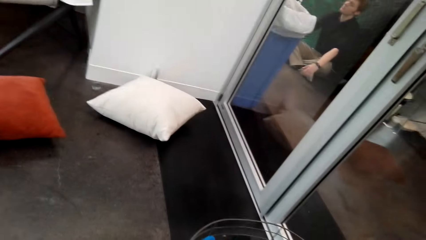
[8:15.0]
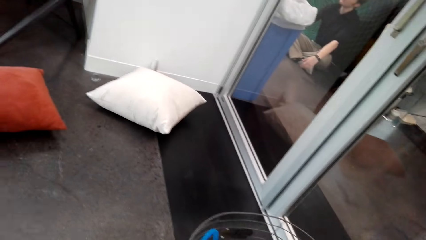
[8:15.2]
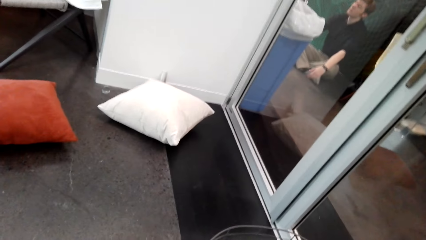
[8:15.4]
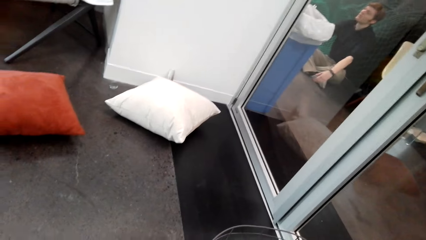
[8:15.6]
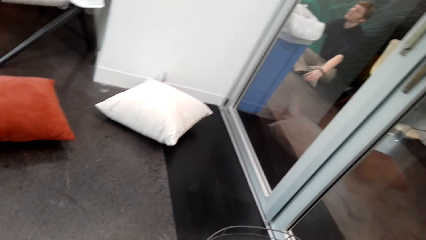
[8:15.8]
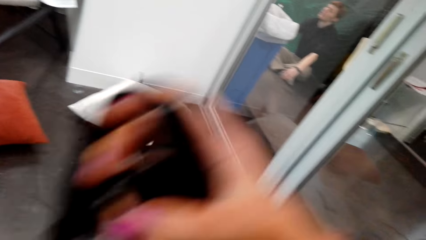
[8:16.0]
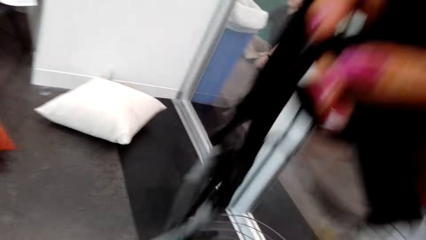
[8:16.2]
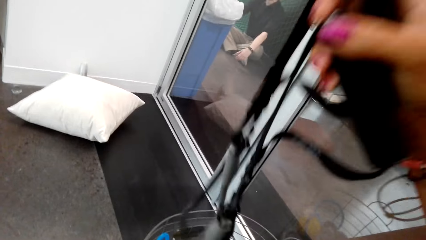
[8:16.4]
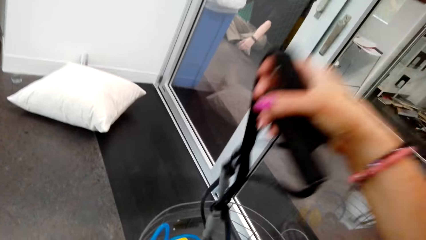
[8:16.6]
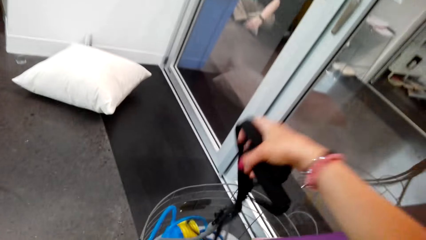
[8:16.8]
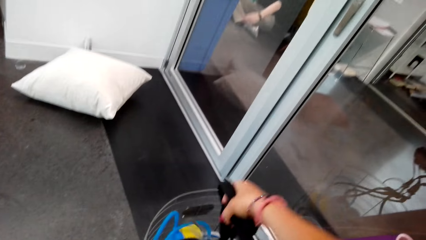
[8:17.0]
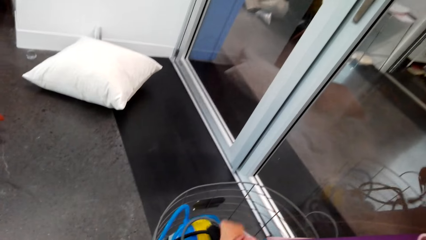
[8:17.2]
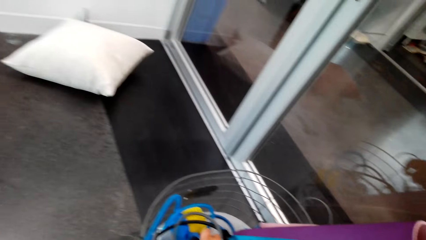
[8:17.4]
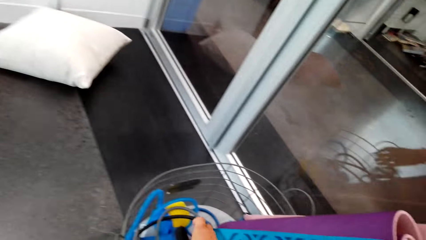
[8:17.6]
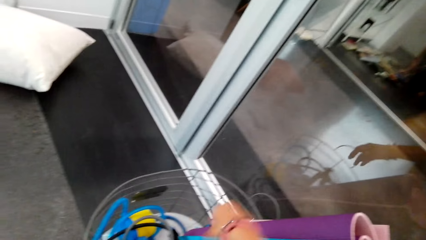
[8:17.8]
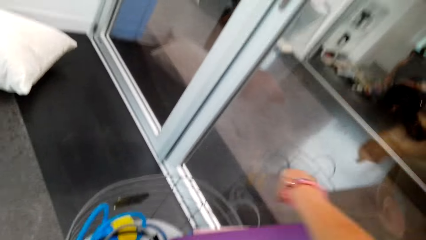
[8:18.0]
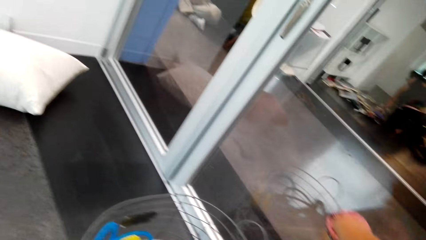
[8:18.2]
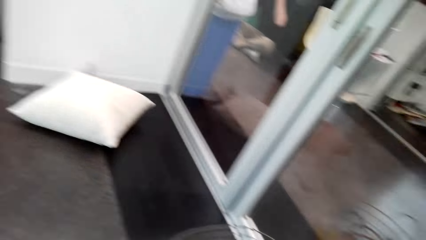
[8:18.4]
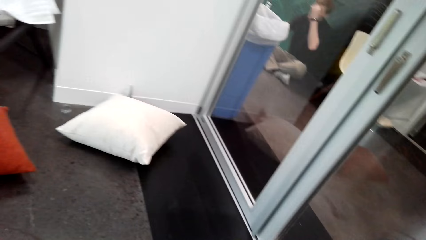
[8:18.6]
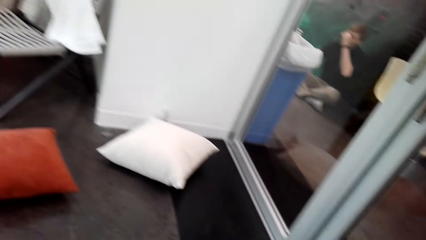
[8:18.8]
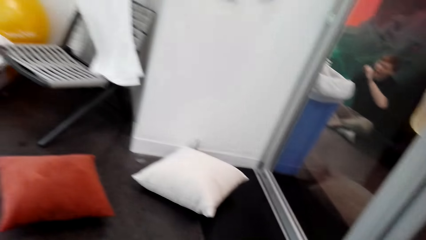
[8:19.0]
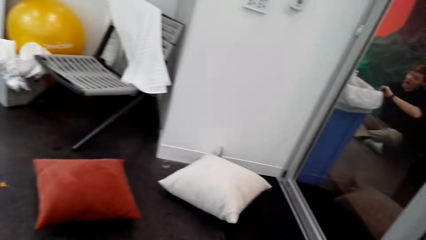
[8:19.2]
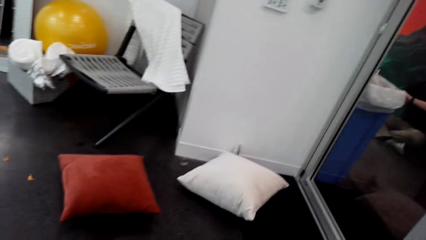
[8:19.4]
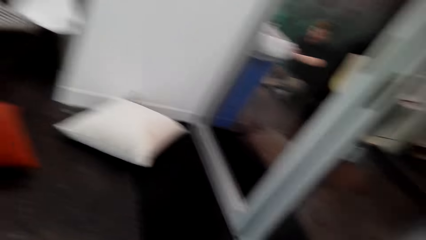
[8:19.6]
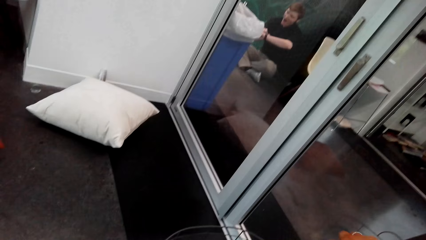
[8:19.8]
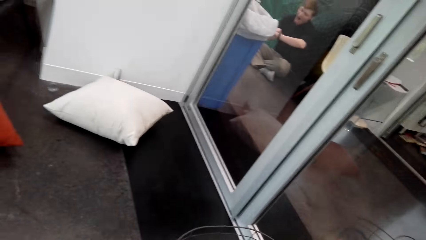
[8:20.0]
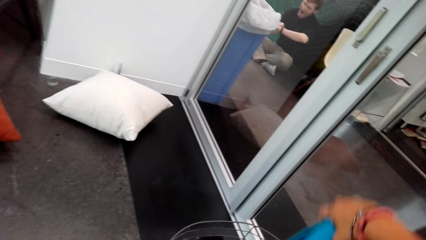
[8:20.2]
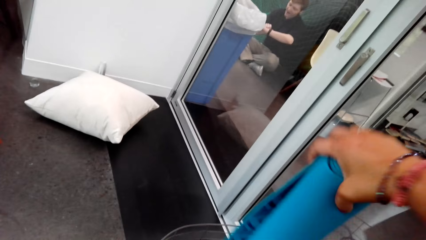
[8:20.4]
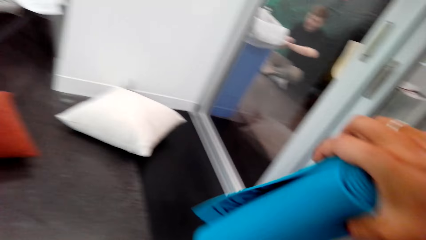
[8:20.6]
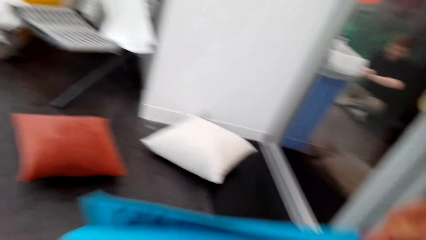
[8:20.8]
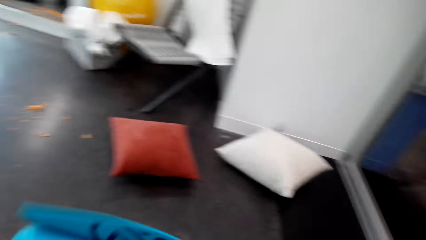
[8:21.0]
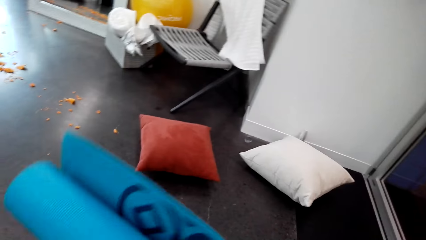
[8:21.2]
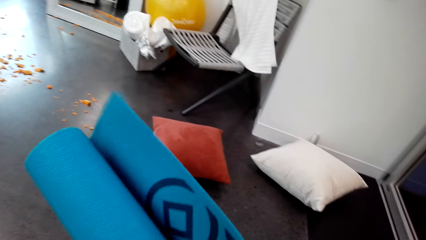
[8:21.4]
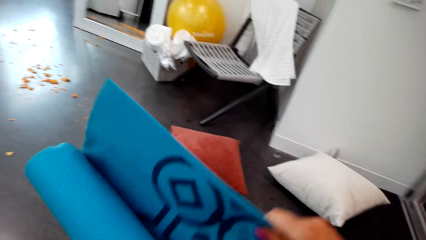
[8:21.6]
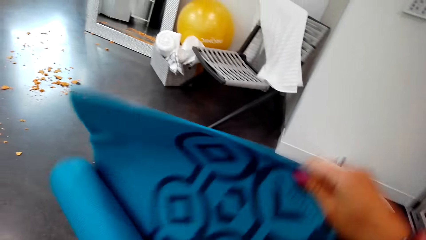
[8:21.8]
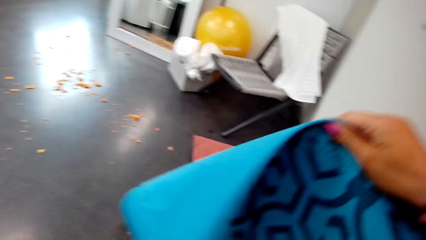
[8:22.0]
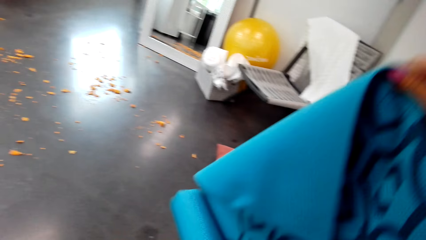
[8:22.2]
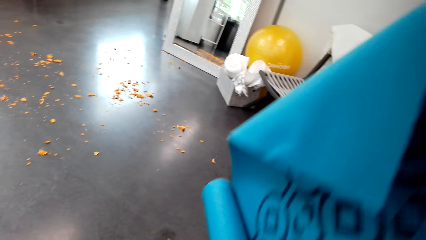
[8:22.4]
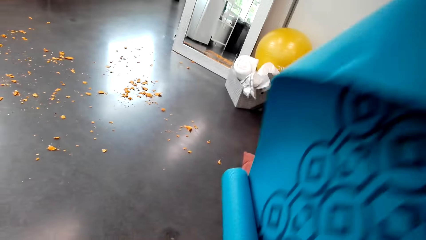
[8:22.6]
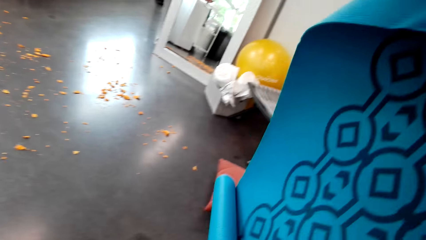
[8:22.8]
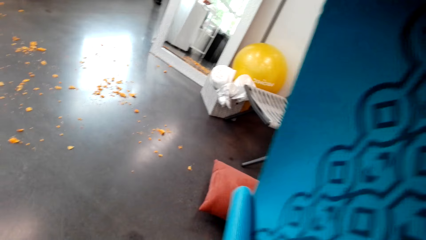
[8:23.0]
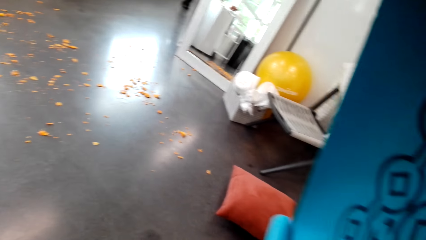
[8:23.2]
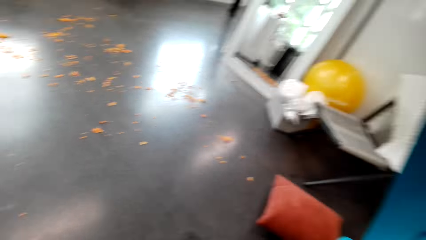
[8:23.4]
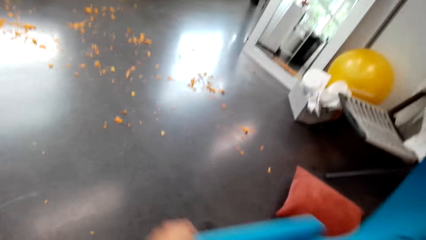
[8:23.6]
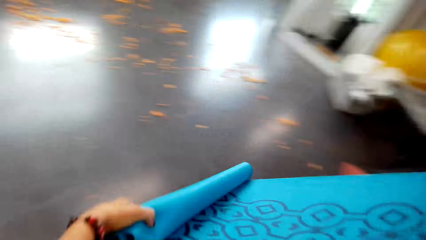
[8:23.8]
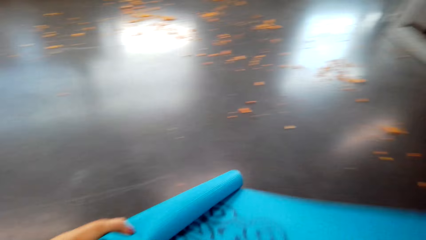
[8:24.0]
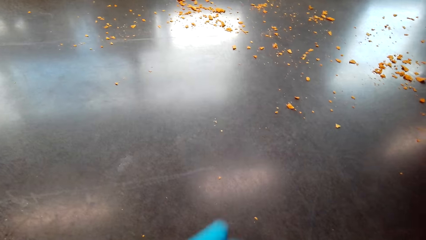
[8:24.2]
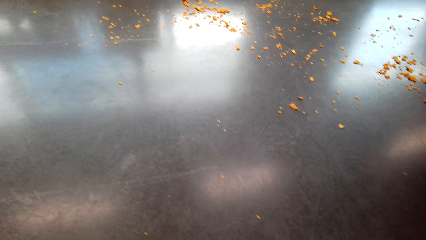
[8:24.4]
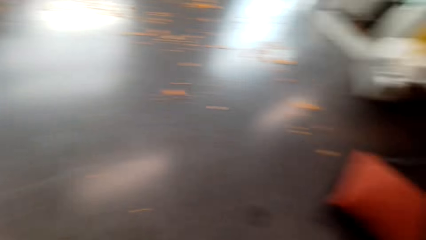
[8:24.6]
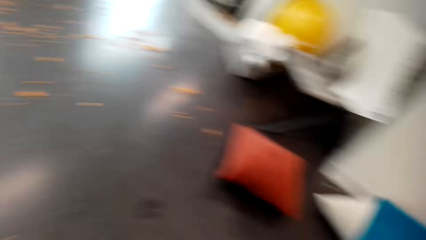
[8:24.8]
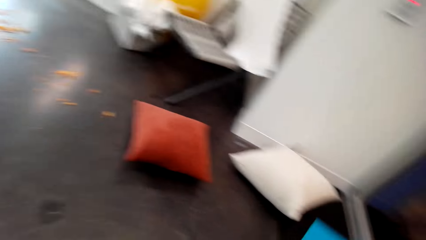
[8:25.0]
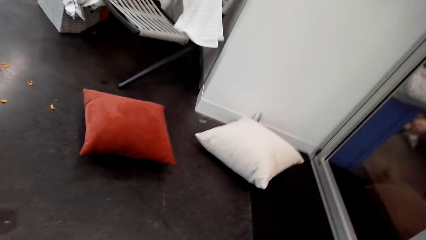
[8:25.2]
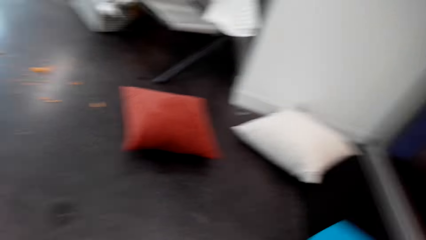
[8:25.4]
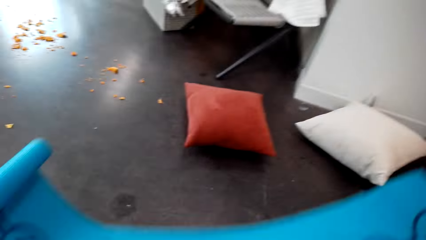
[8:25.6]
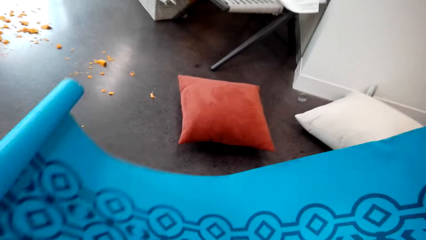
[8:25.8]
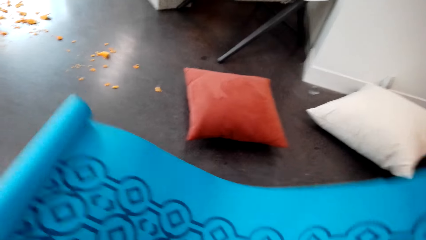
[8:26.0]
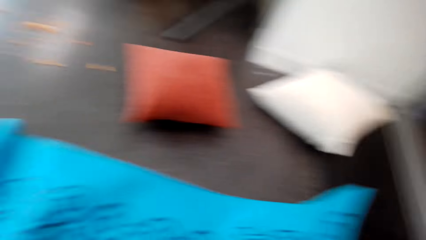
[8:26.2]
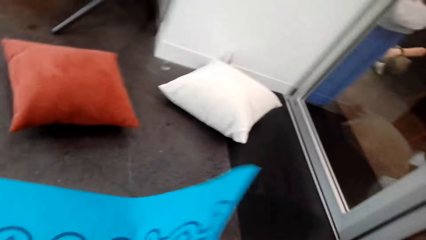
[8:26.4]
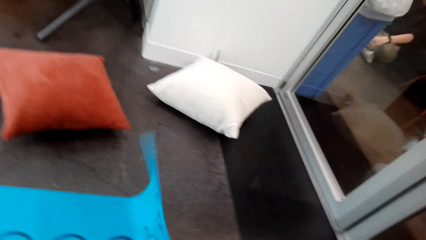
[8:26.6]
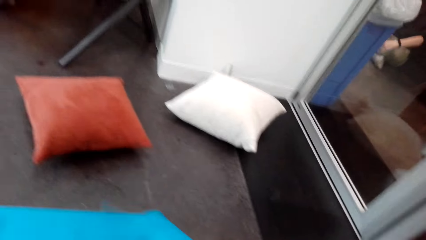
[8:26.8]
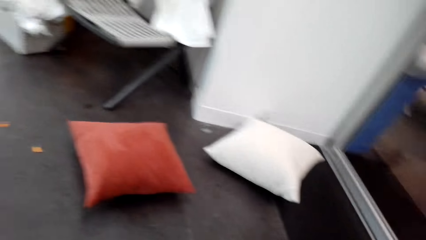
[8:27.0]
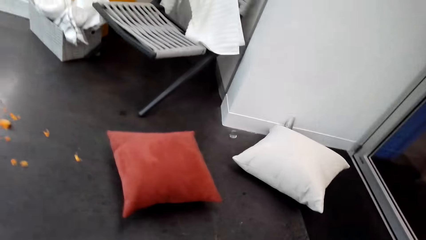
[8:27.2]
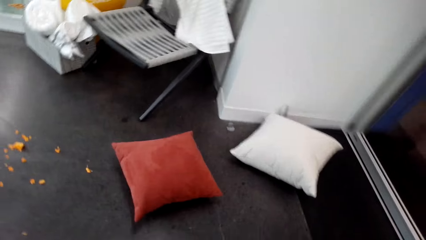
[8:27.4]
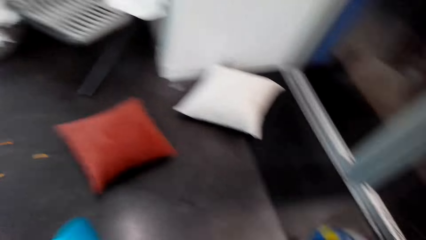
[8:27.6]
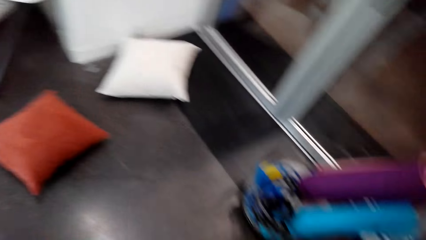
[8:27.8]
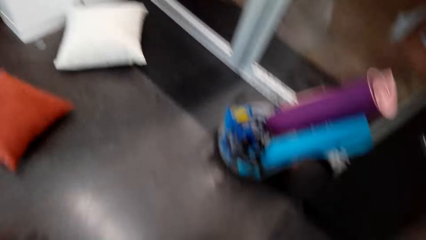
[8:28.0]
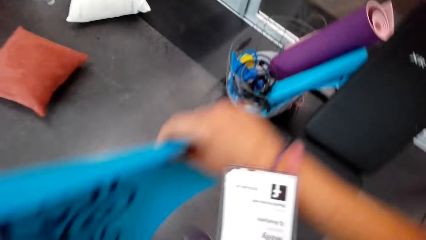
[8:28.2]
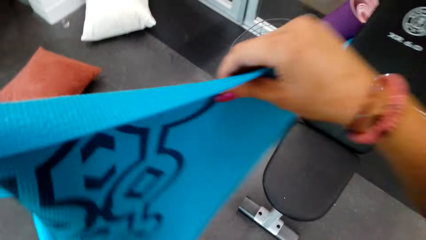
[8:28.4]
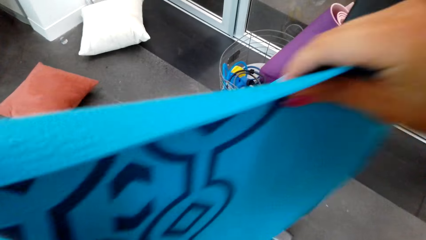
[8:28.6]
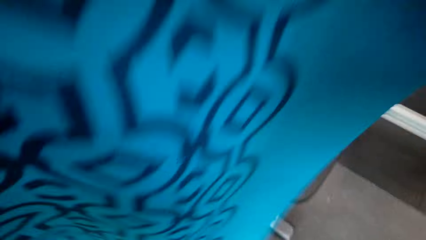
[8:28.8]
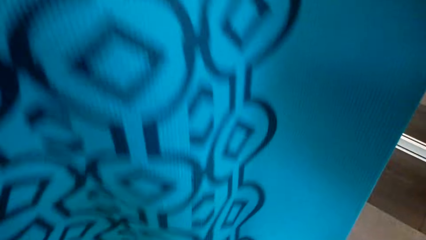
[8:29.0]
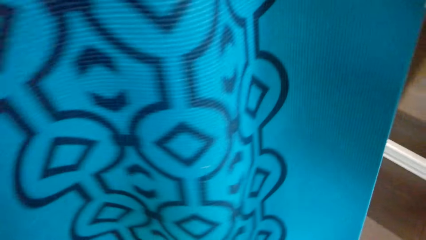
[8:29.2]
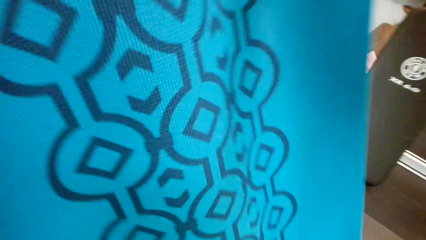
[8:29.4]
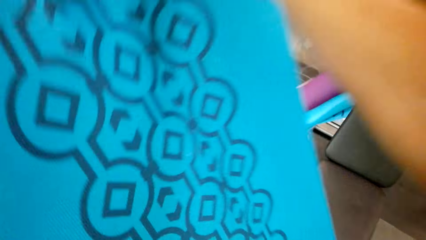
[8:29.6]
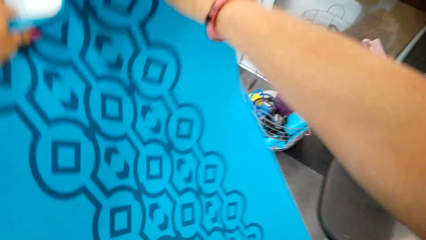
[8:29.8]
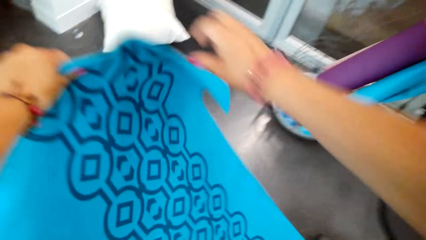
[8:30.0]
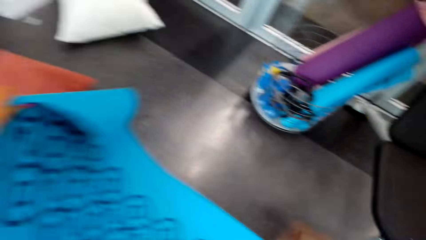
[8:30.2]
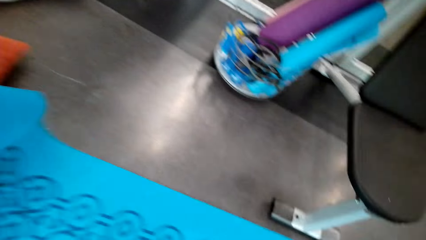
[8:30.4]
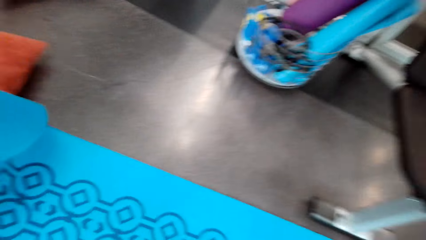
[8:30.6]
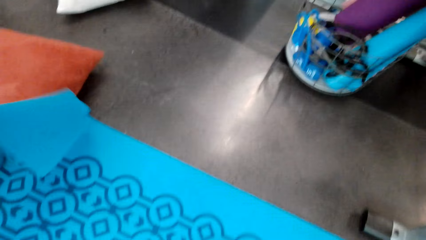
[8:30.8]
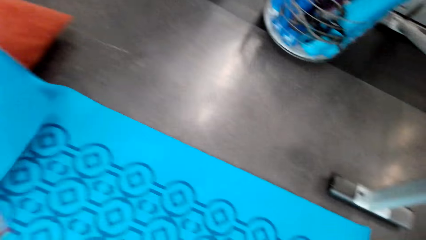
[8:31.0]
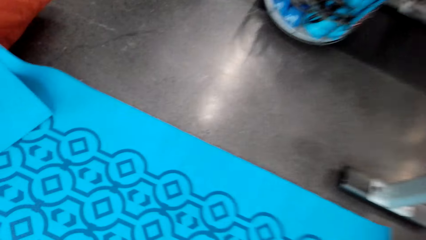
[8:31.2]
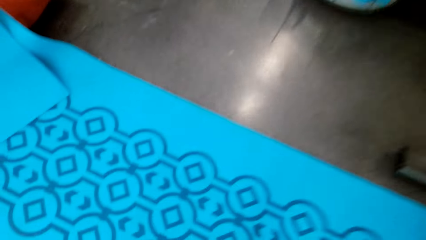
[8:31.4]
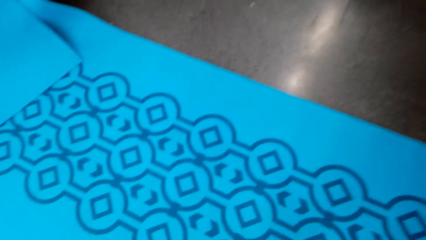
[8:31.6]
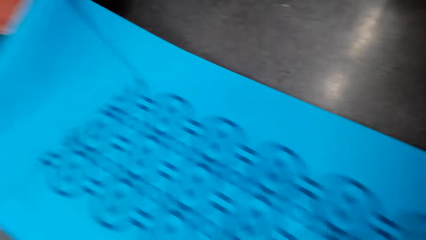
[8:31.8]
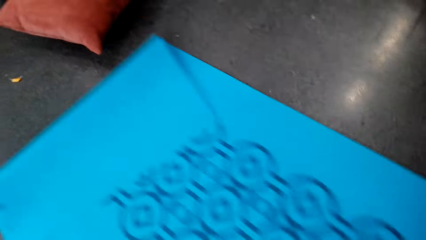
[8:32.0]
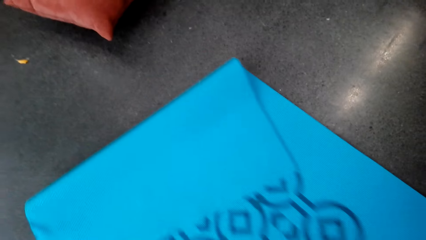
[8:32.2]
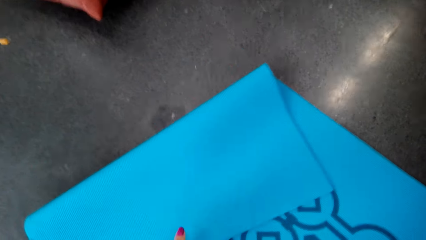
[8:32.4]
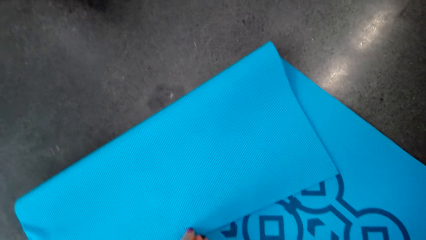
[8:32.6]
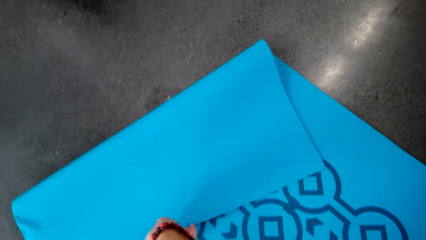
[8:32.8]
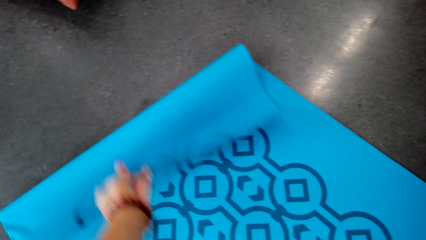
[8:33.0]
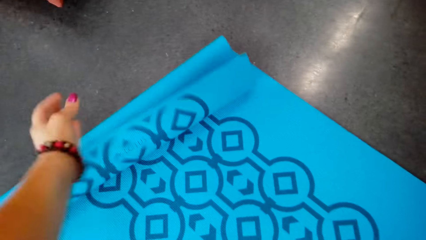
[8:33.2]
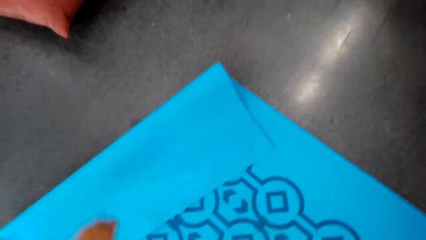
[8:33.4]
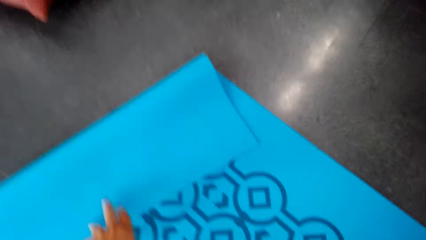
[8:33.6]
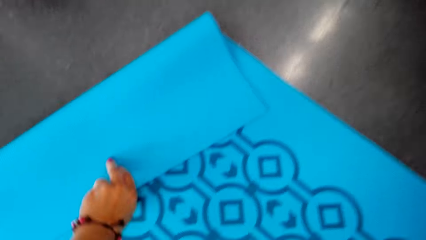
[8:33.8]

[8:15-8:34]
The camera wearer walks on the floor. She puts the pull rope in the bucket on the floor. She stands on the floor. She picks up the yoga mat in the bucket on the floor. She holds the yoga mat with her hands. She puts the yoga mat on the floor. She holds the yoga mat with her hands. She puts the yoga mat on the floor.
